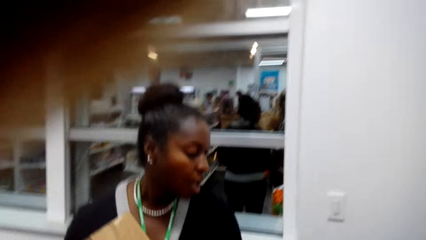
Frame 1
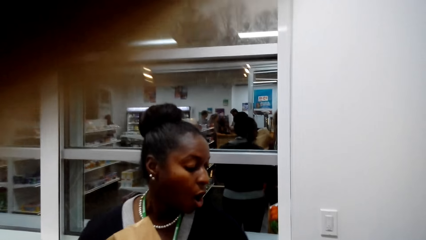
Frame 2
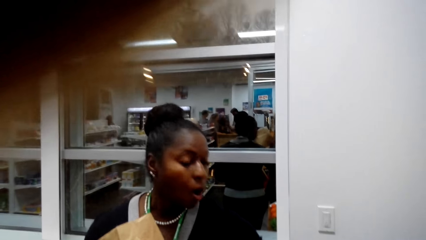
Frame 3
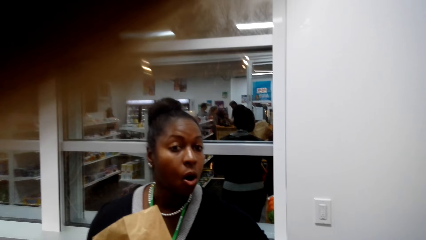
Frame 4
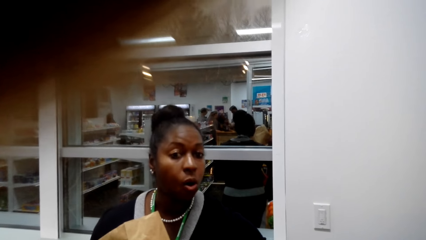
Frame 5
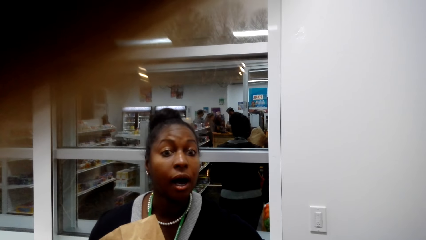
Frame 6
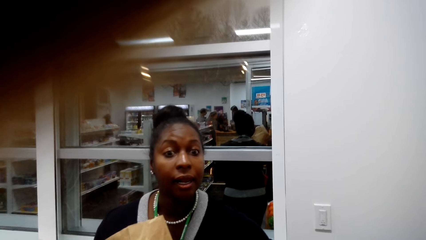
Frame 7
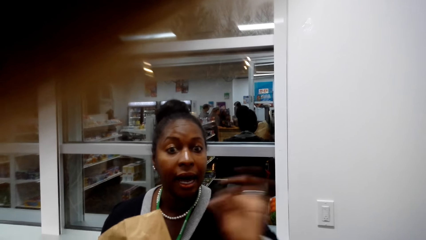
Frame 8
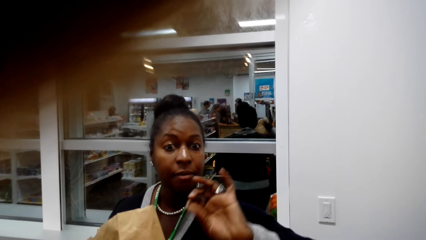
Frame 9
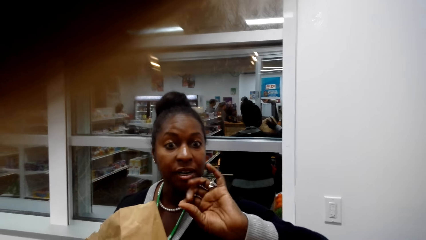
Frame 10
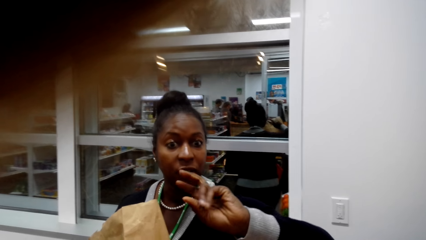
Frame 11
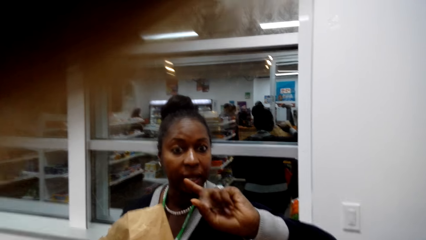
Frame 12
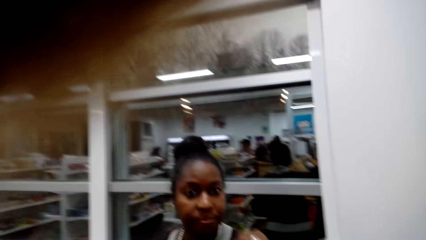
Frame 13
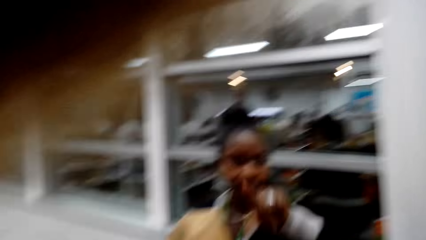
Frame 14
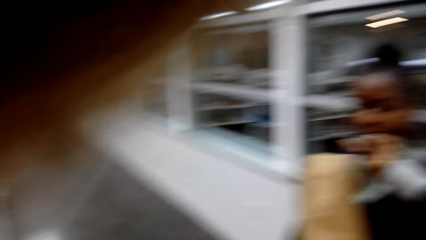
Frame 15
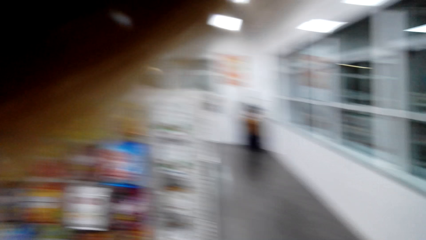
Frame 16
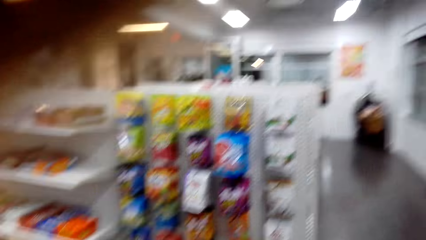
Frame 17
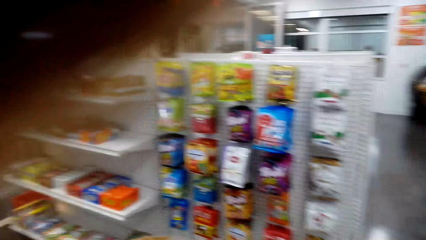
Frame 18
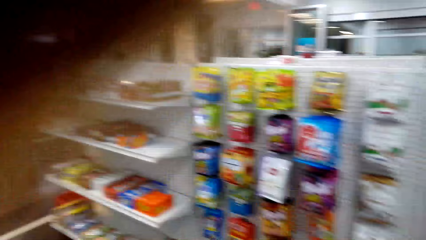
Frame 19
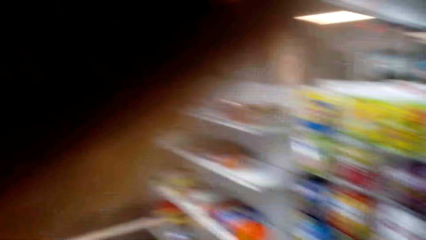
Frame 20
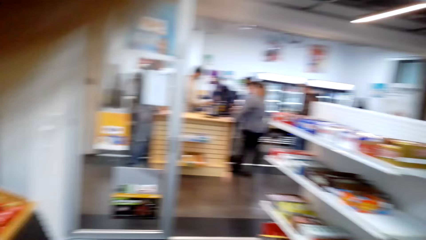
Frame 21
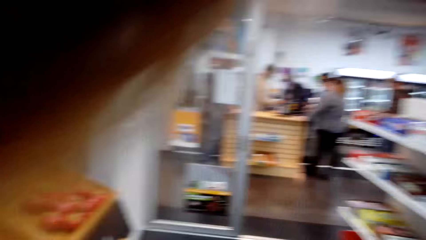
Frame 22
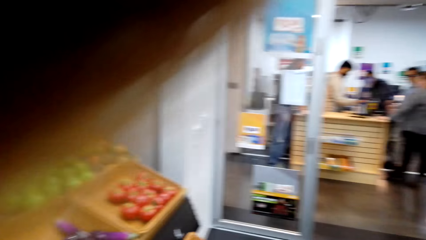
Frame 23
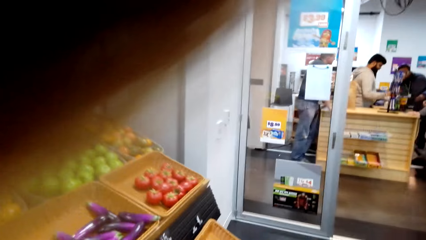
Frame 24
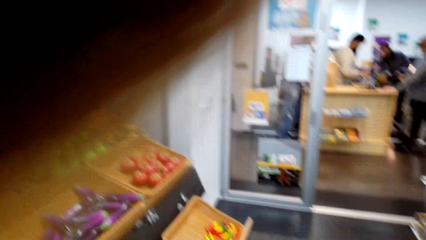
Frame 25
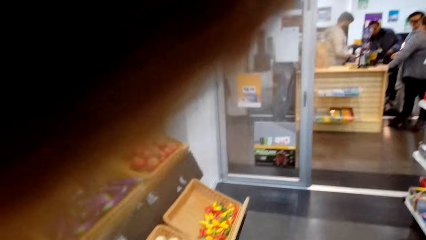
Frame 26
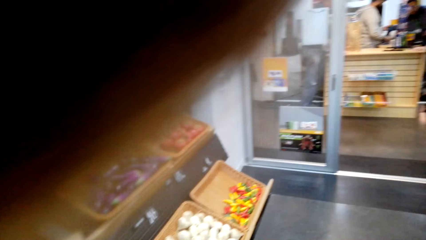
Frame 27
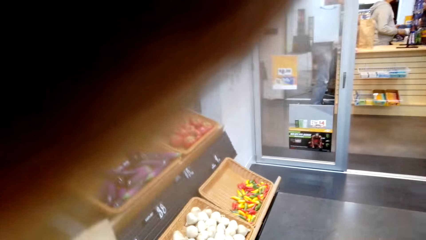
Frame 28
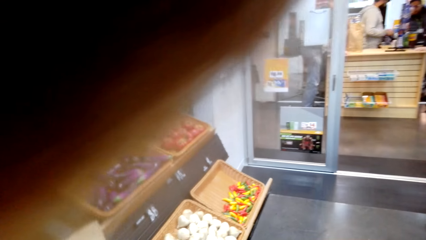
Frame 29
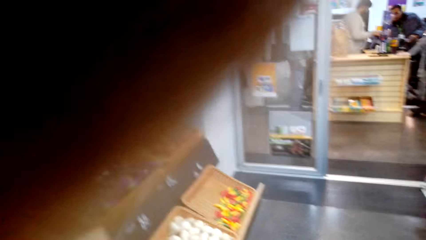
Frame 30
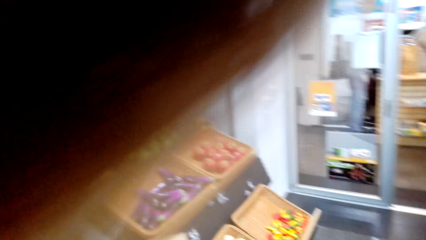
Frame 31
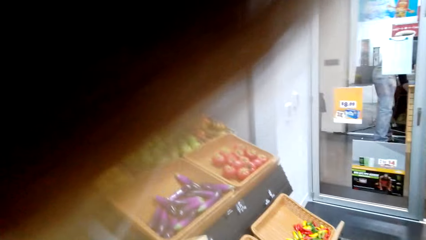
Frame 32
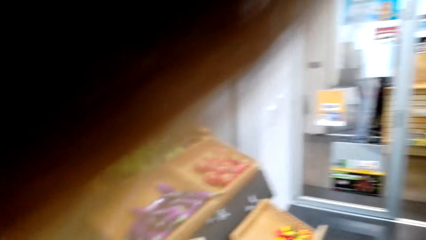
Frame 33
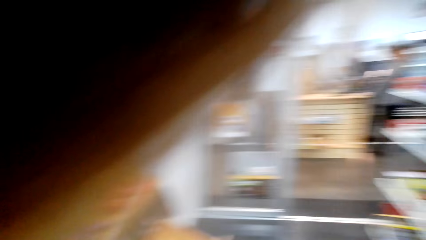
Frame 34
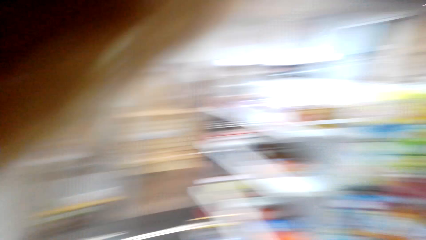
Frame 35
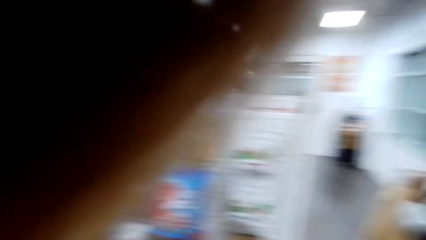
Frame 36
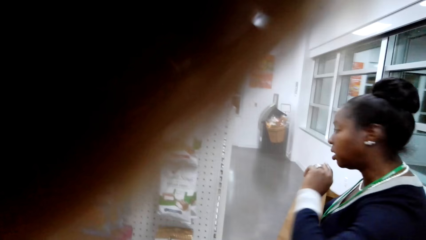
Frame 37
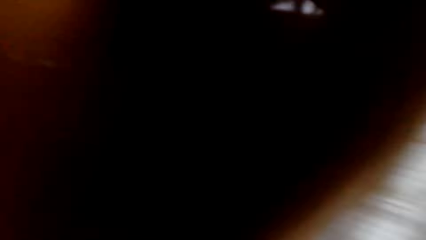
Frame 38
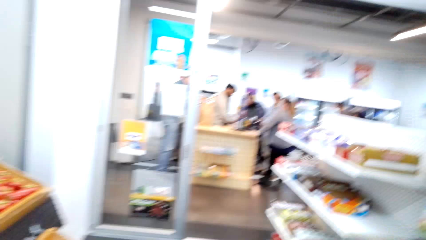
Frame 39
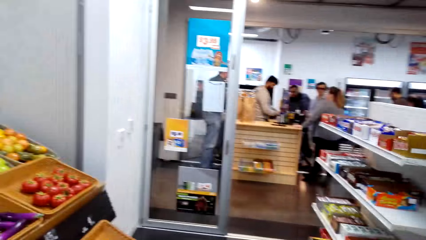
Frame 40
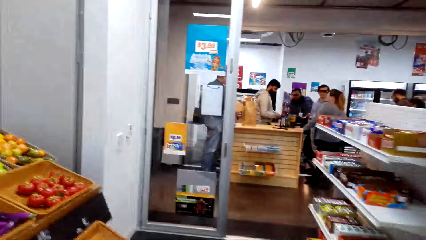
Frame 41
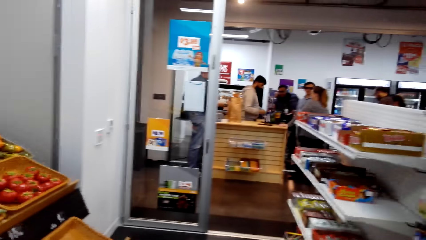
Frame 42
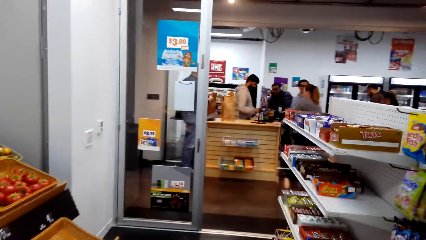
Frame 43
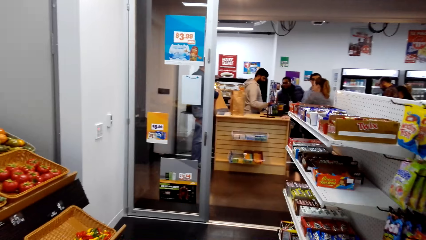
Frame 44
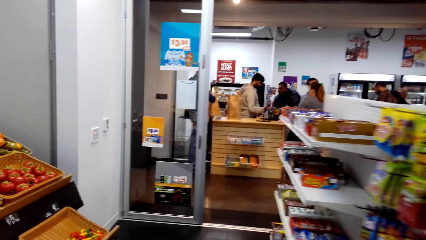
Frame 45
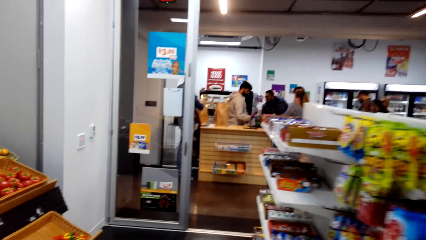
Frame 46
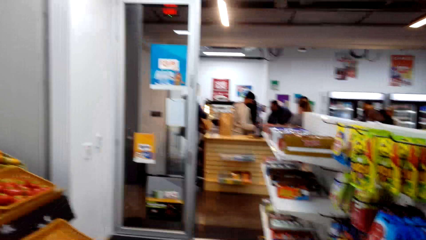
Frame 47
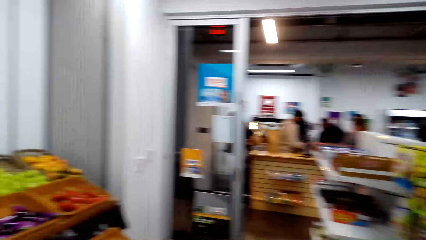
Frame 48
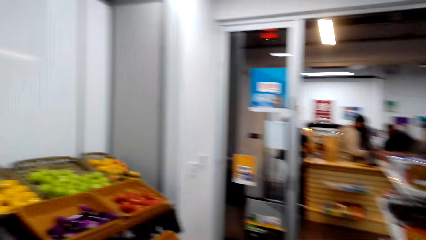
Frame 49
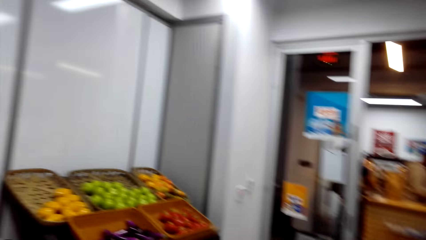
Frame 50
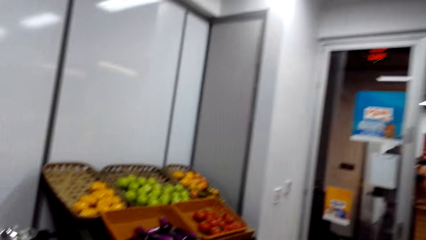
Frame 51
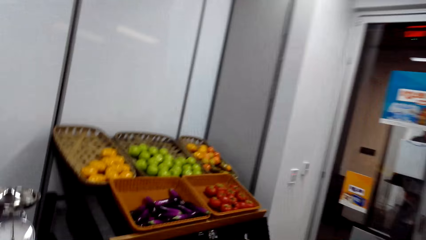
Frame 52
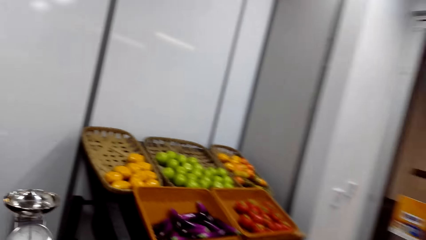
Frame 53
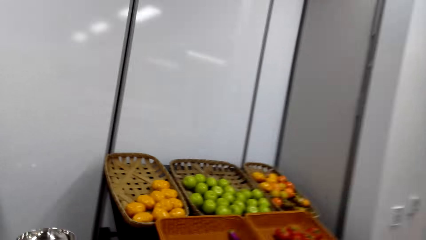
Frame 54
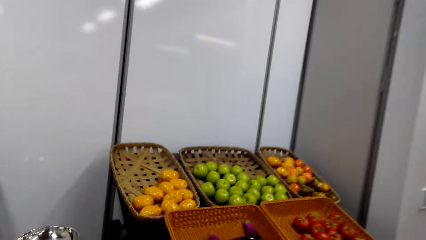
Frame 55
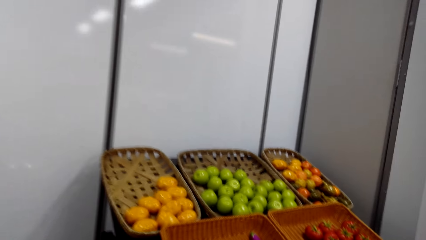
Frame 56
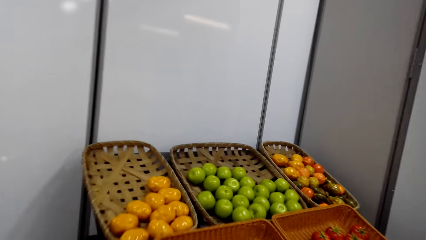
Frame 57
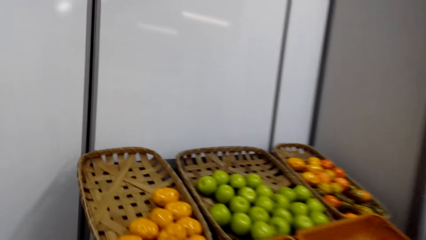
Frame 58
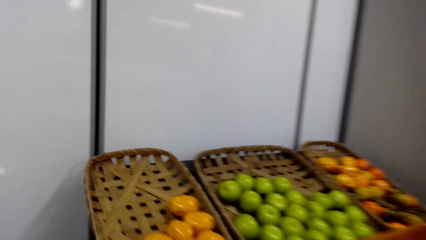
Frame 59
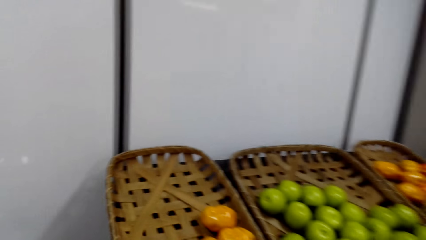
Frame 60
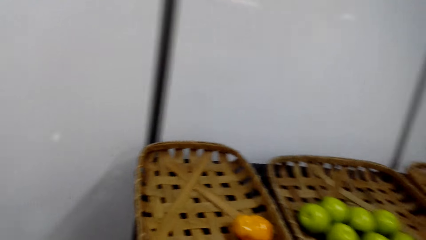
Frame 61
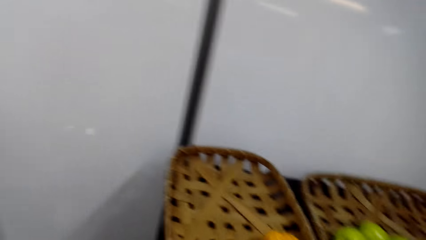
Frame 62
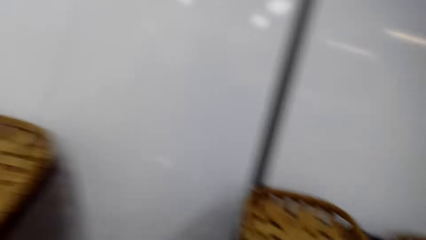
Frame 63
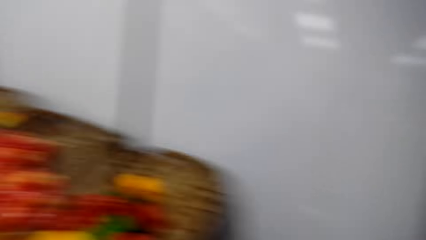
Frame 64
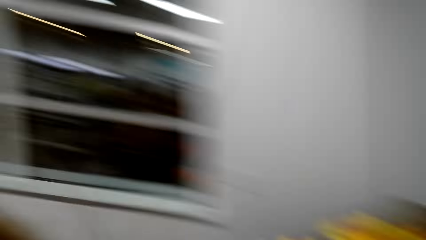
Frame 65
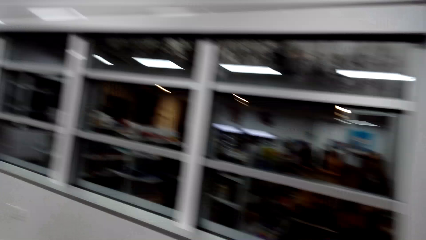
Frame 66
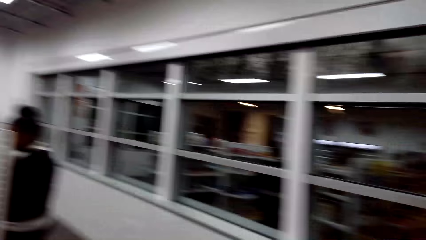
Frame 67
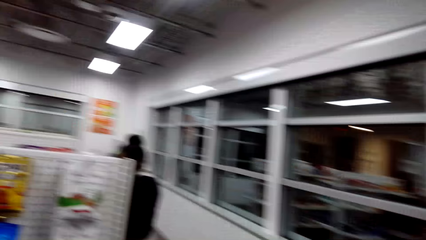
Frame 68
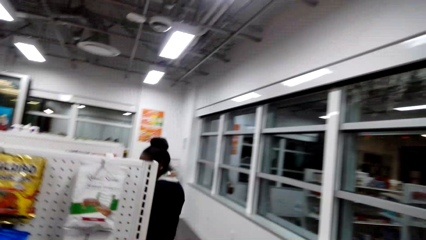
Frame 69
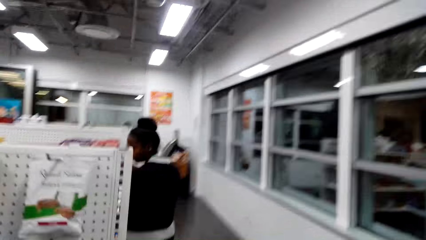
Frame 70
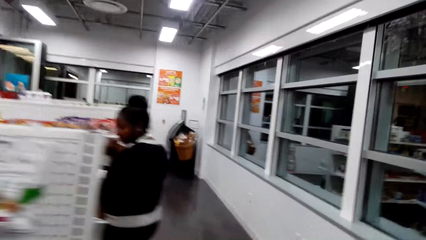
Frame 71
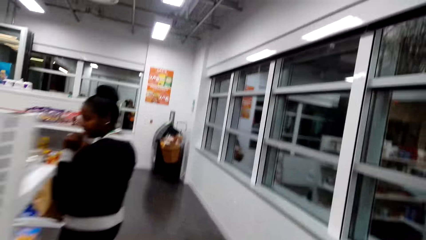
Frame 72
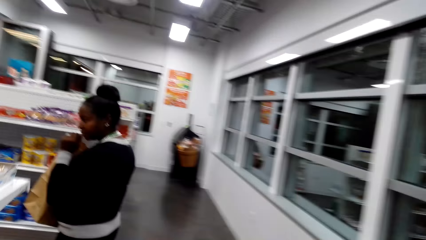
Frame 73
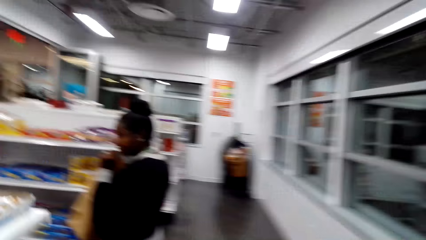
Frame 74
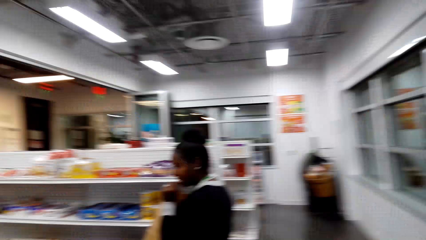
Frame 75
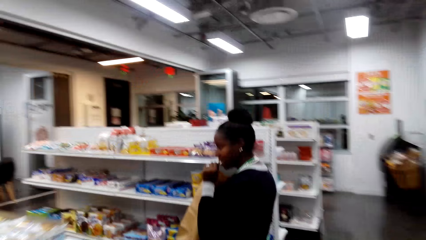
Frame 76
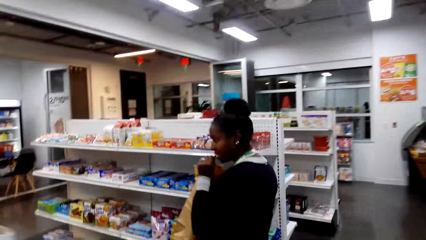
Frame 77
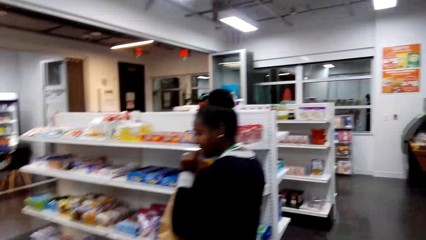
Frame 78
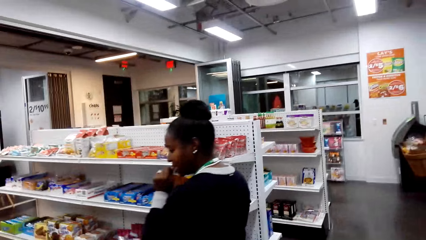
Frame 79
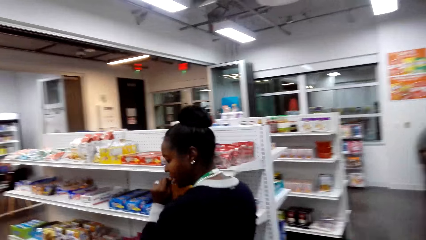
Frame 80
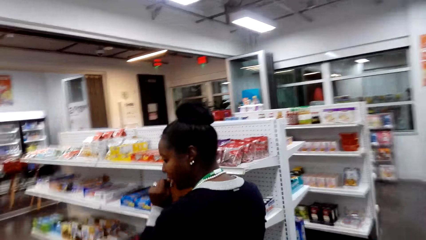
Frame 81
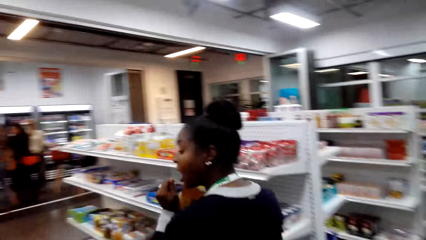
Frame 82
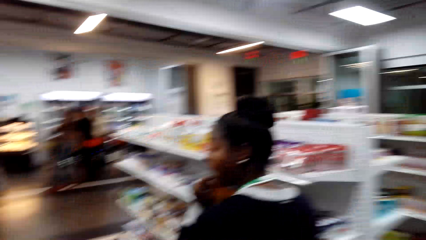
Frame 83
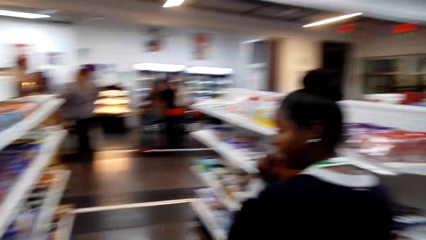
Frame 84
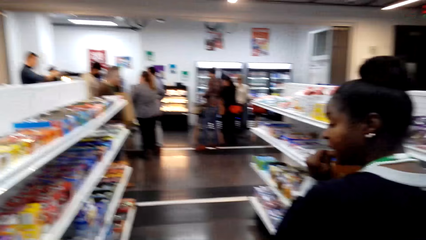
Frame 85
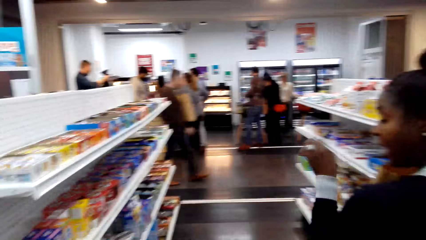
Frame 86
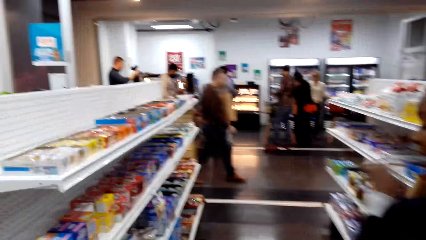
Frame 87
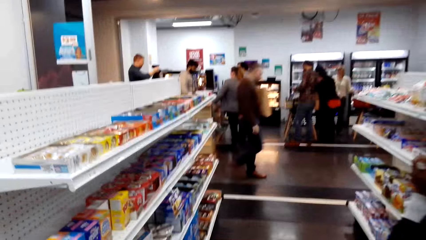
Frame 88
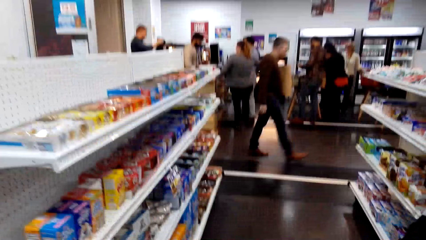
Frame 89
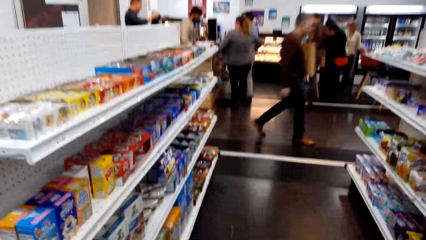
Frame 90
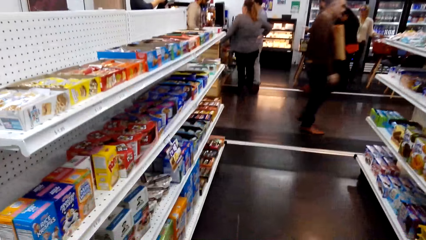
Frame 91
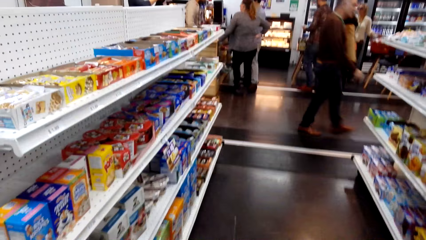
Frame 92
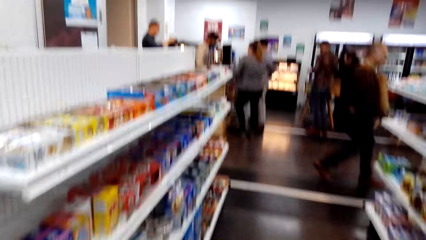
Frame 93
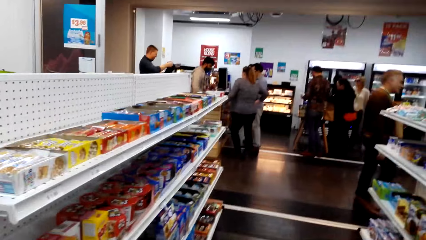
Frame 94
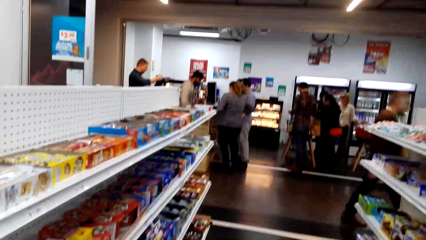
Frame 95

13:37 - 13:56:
The camera wearer turns around and converses with a woman. The woman walks around the supermarket. The camera wearer walks around the supermarket.
